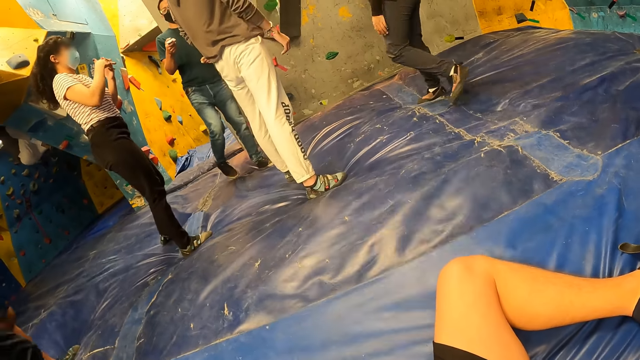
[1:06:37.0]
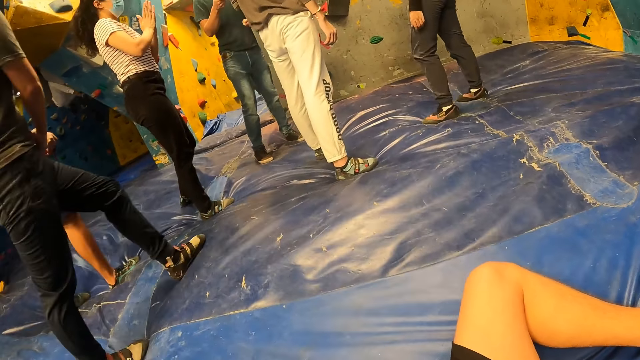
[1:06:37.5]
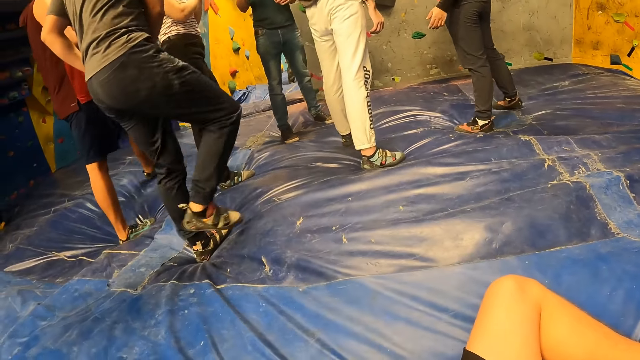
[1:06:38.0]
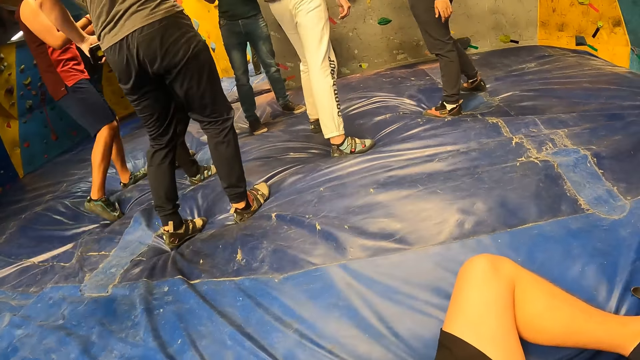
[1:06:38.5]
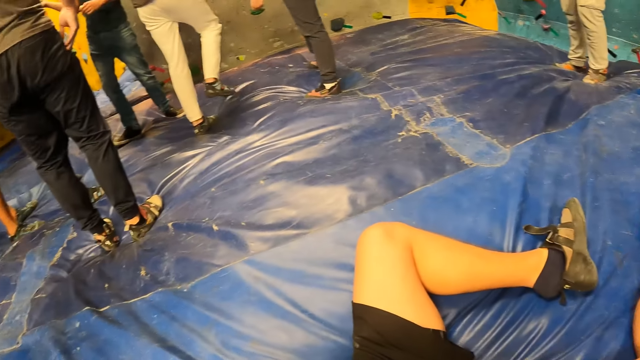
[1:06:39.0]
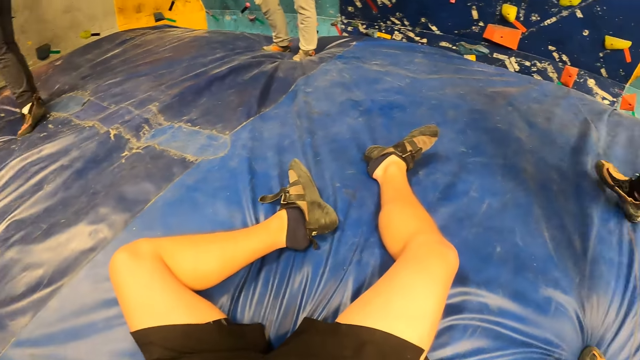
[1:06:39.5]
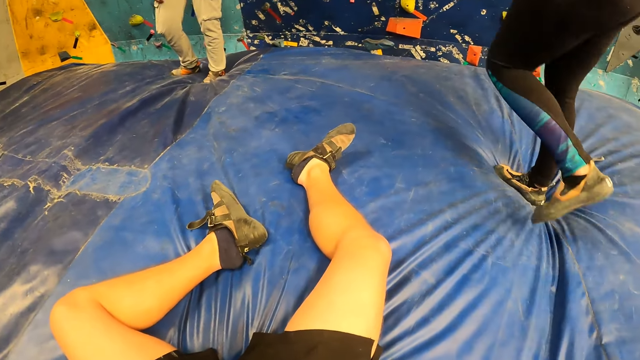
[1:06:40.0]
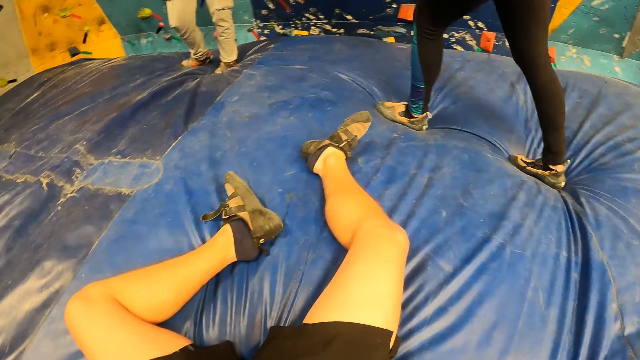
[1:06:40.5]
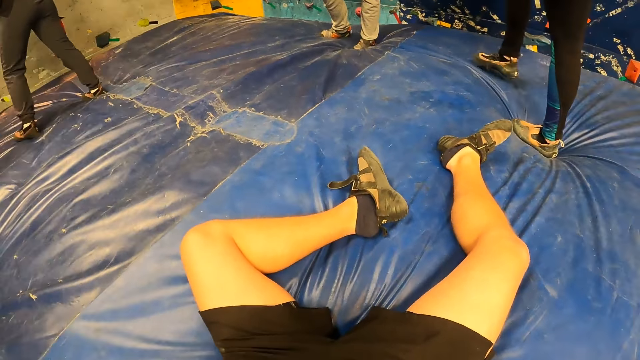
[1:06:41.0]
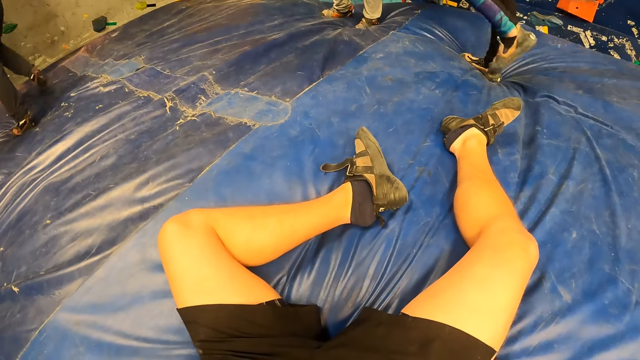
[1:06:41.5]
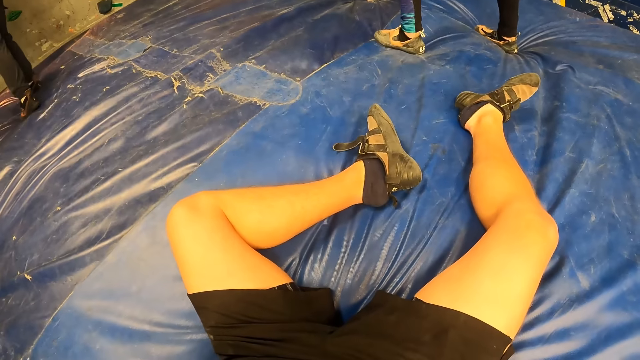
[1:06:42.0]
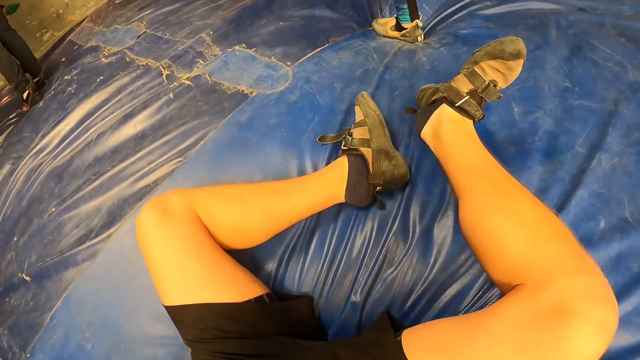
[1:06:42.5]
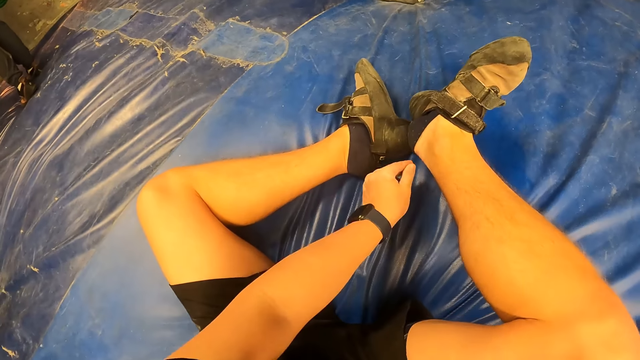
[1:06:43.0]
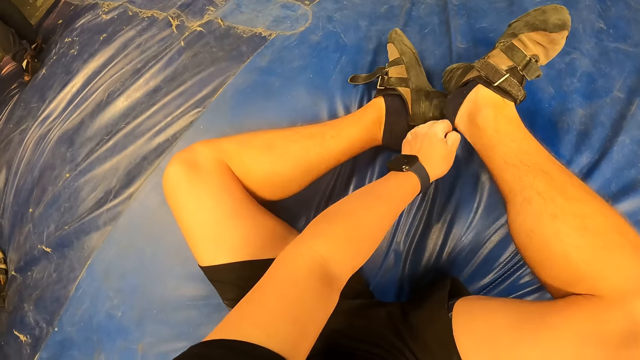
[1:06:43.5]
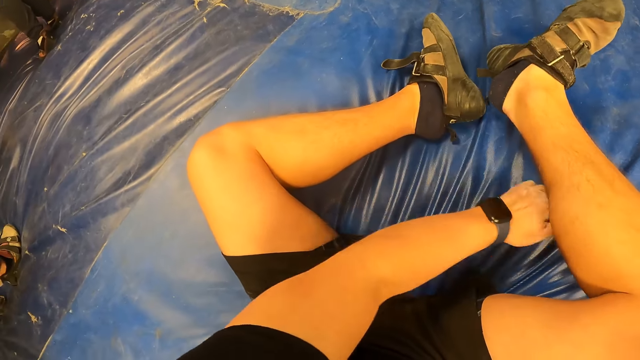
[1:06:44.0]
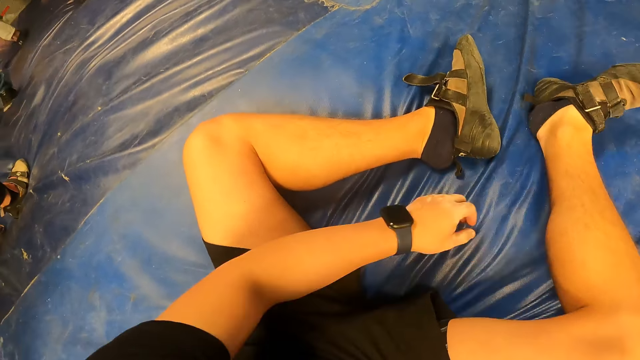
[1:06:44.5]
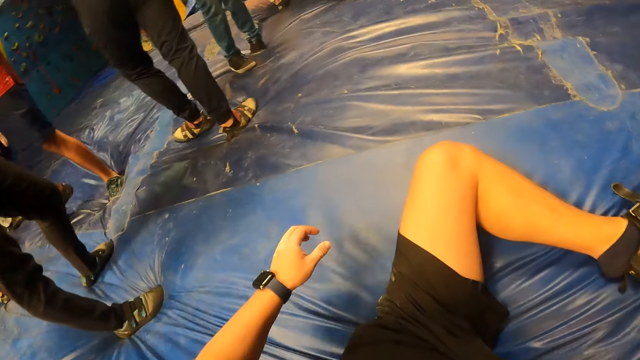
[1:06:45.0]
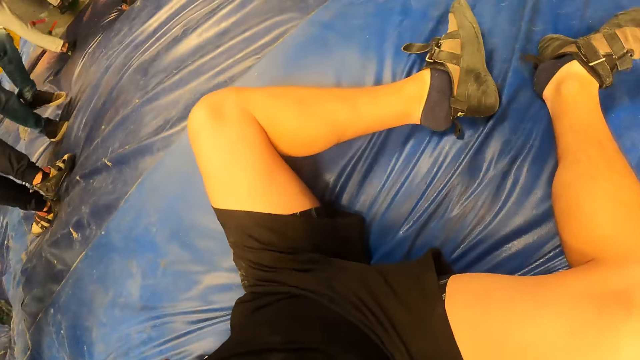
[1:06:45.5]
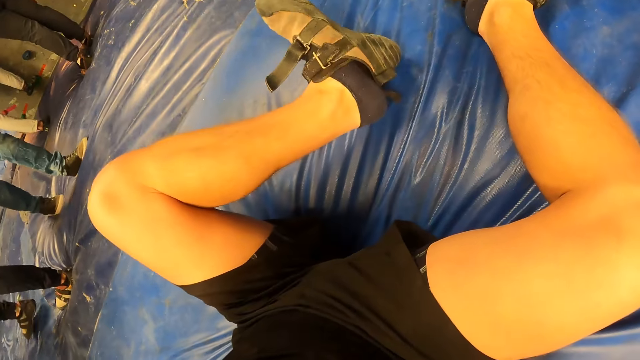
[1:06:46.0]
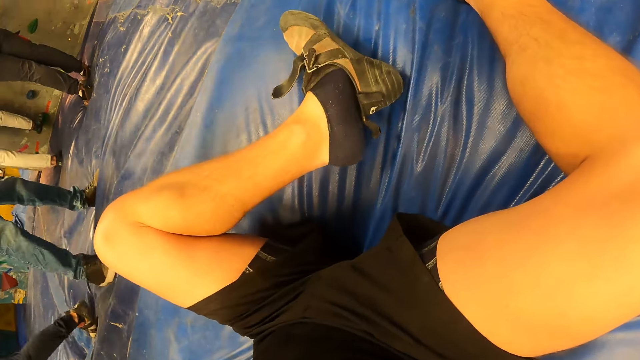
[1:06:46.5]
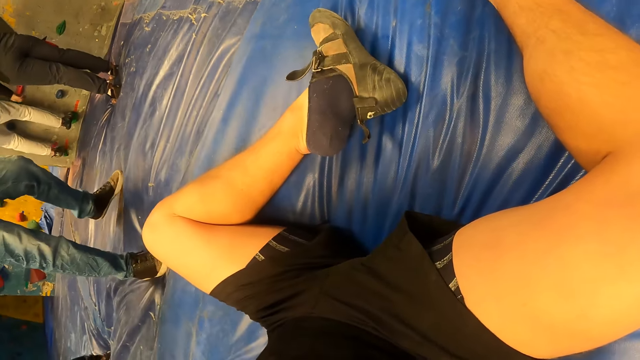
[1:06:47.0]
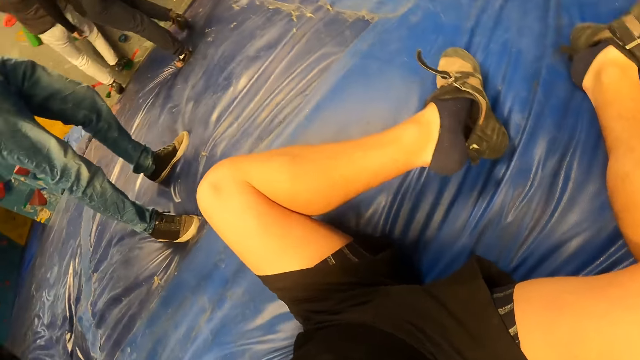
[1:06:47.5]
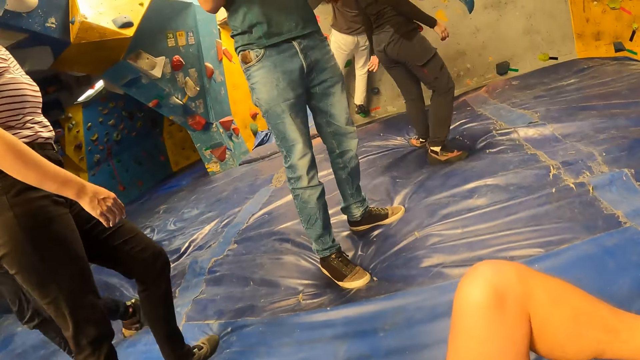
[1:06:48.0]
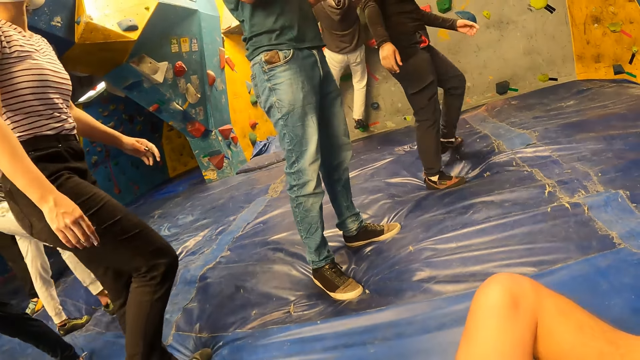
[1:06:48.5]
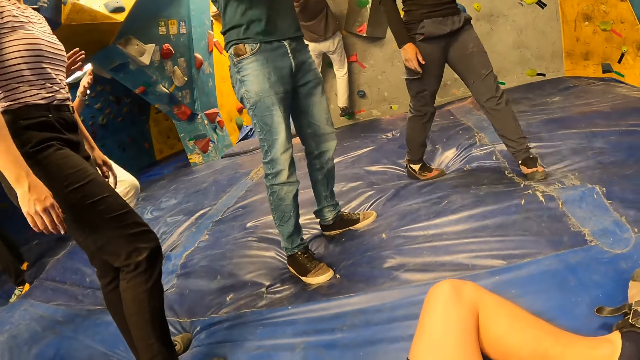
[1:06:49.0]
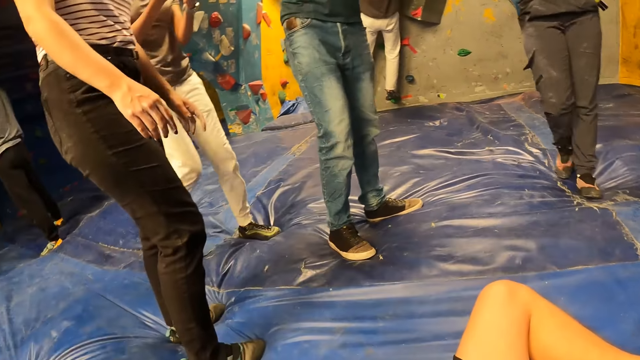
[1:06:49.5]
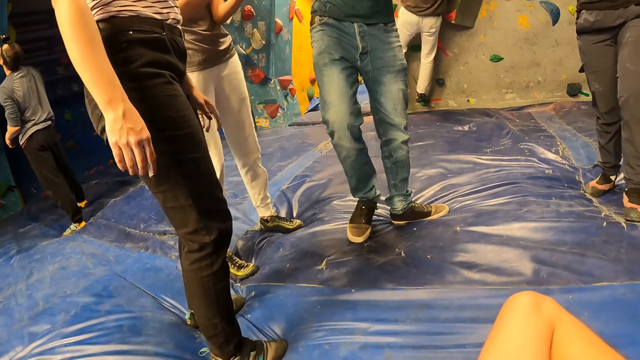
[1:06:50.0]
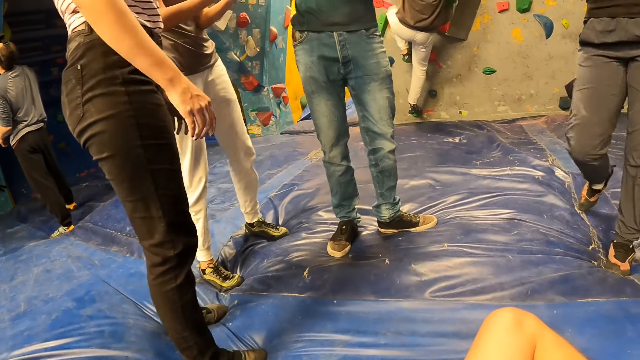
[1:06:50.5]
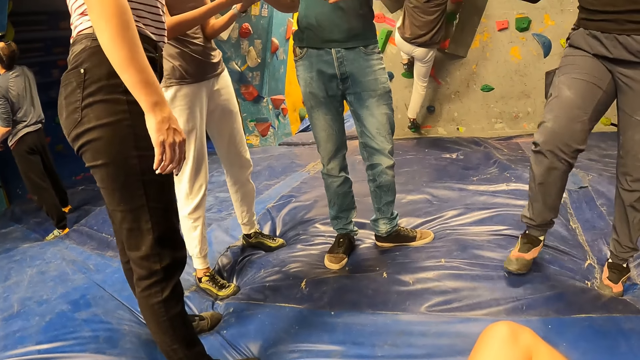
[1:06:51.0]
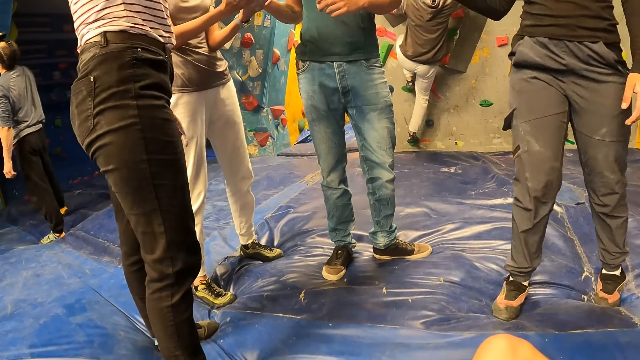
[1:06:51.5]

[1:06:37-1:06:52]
A person stands beside another person. The camera wearer adjusts a sock on his right foot with his left hand. He puts the left hand on the canvas. He removes the shoe. He looks aside.

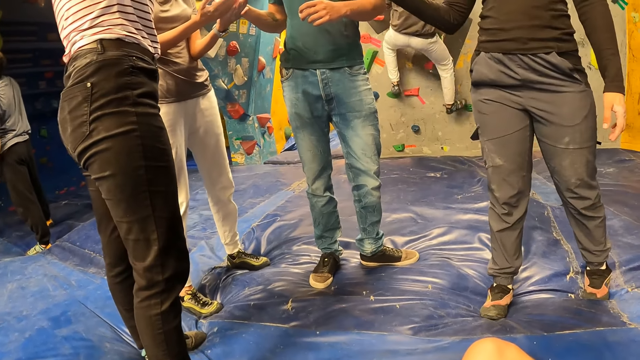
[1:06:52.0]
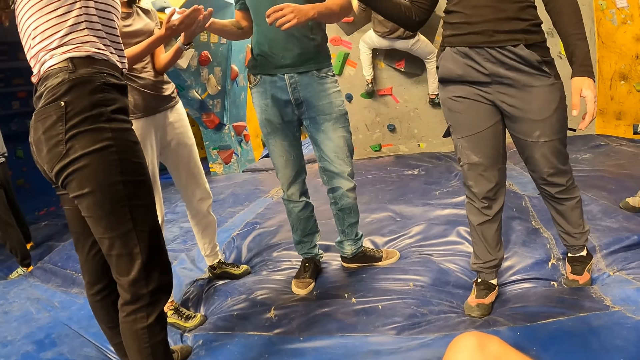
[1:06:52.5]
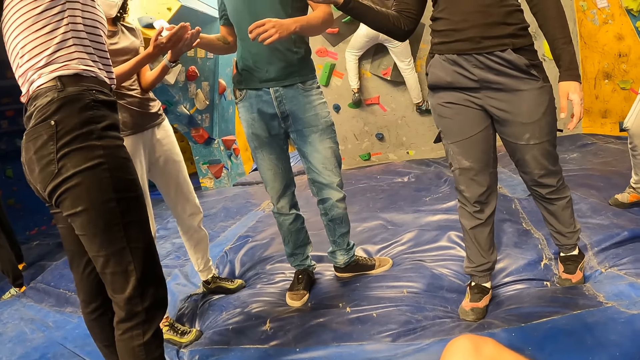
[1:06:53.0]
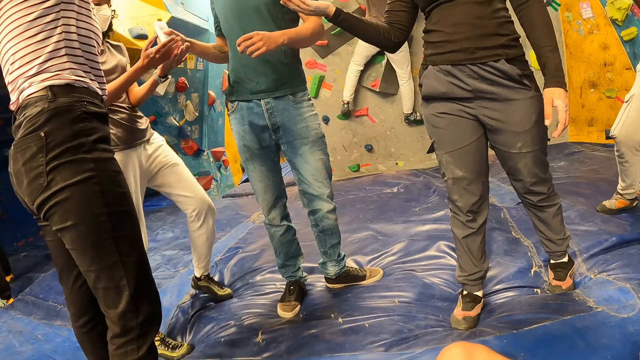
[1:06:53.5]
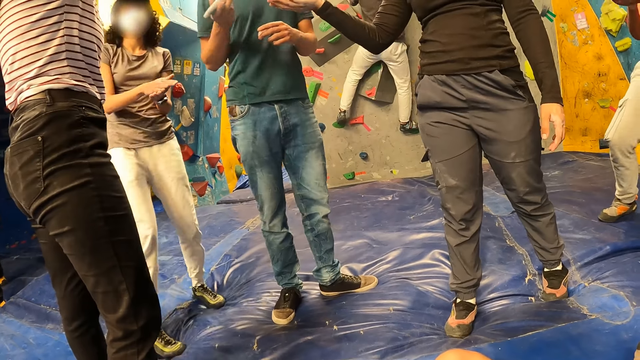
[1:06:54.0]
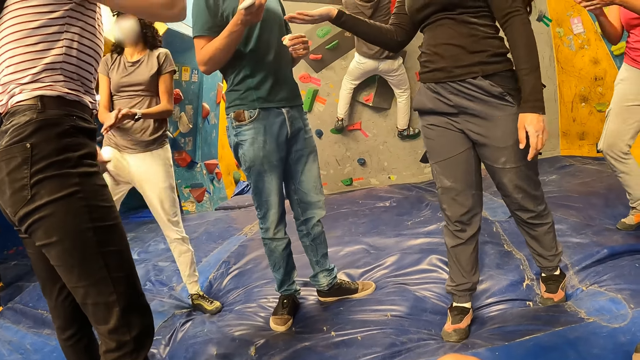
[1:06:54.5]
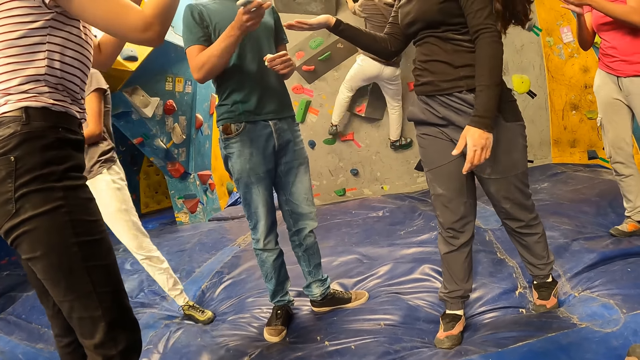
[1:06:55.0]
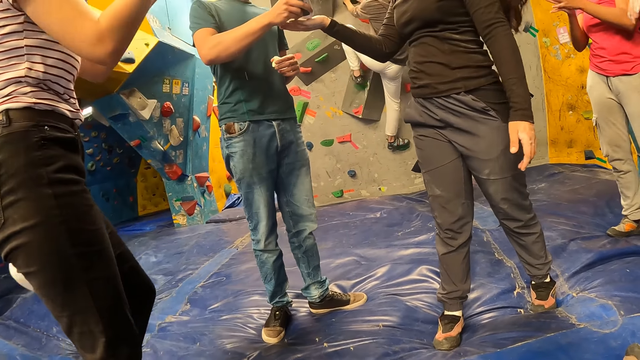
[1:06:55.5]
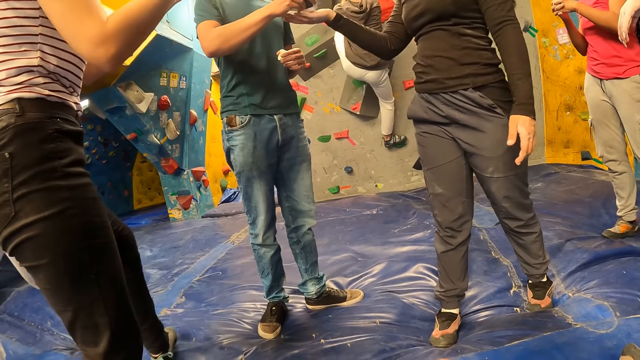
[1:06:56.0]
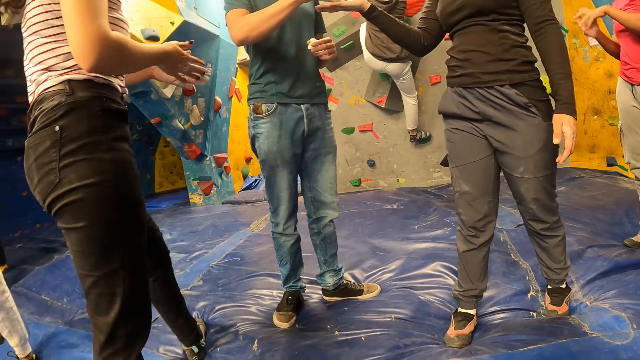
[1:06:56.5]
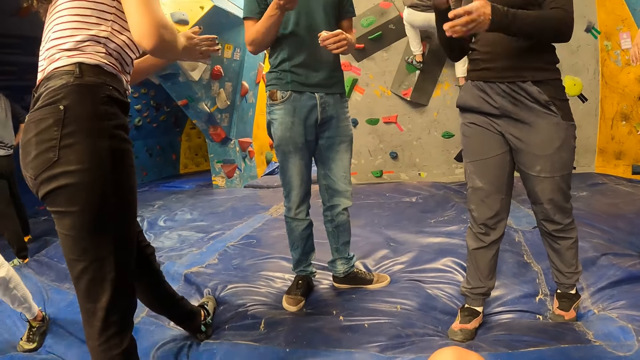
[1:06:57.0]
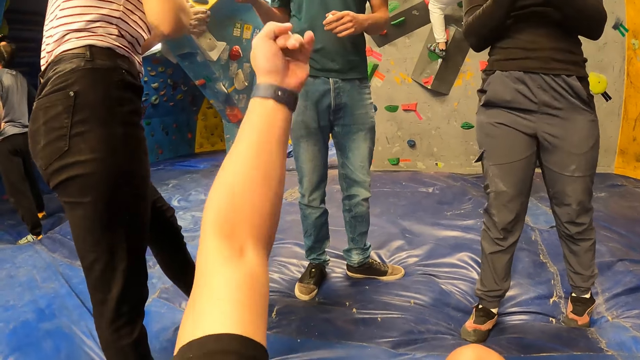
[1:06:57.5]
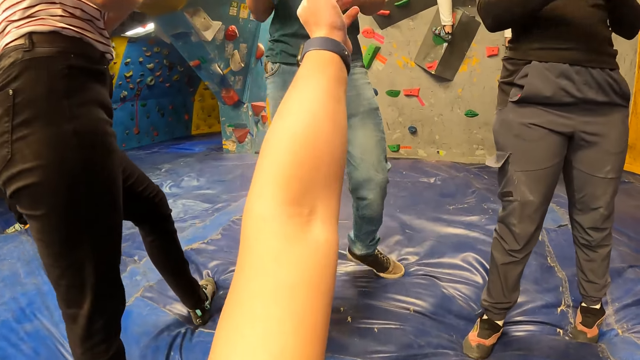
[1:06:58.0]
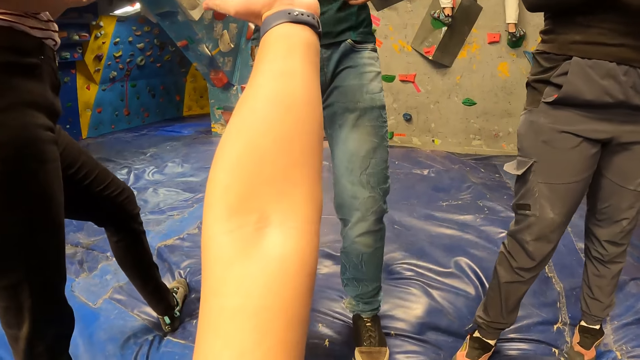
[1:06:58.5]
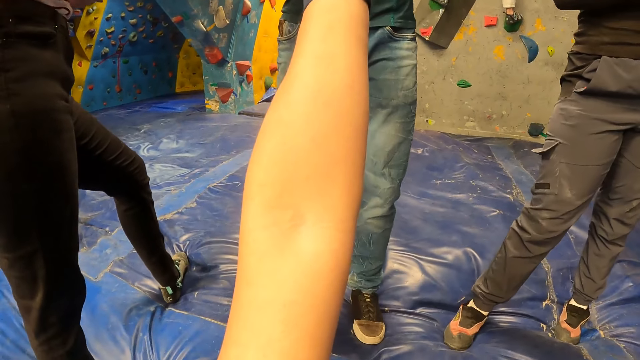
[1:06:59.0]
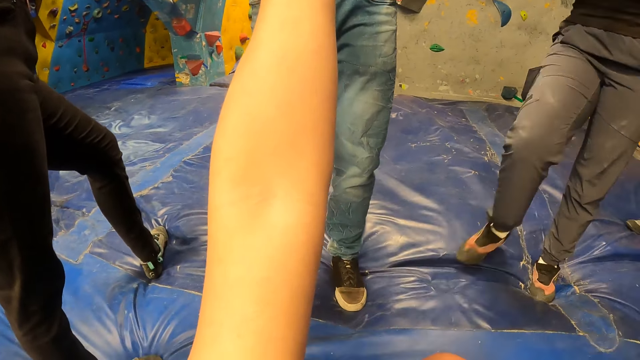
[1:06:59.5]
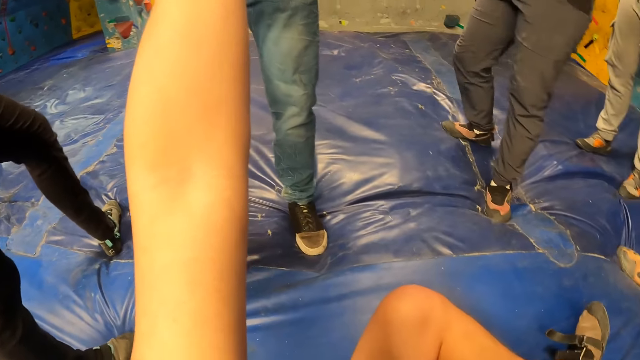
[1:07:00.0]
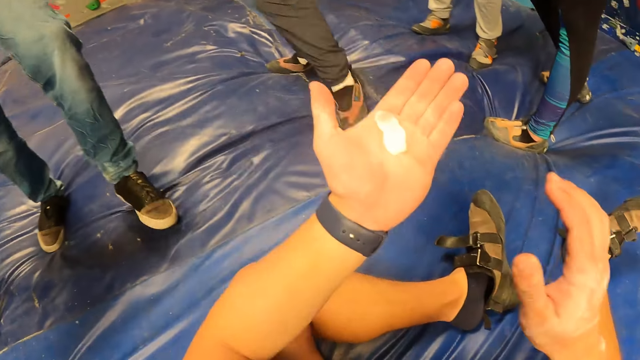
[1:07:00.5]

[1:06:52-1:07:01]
A person puts something on another person's hand. The camera wearer raises a hand towards the first person. A man presses a cream on the left palm of the camera wearer with his right hand.
